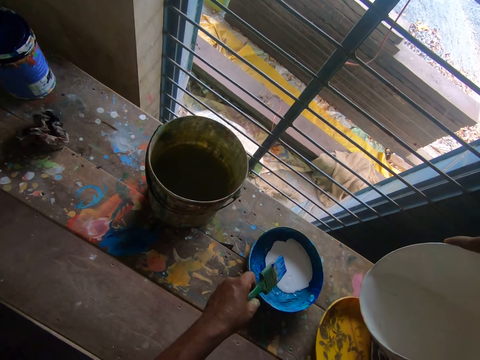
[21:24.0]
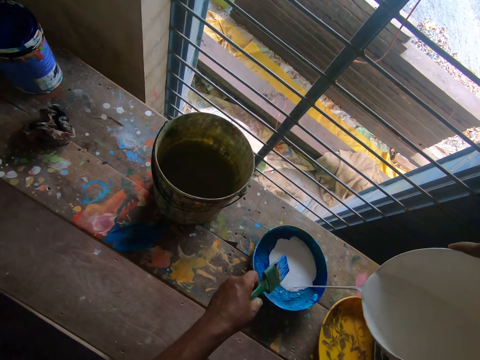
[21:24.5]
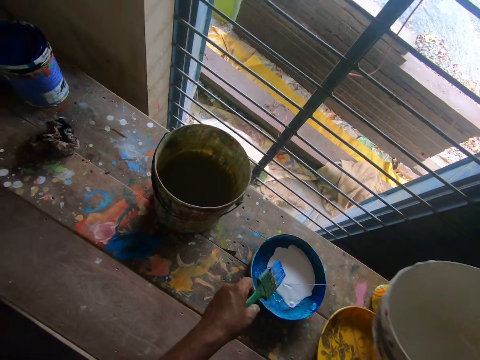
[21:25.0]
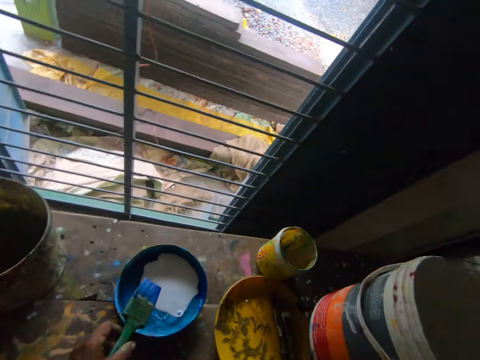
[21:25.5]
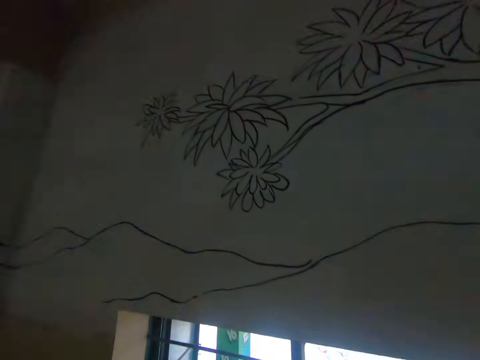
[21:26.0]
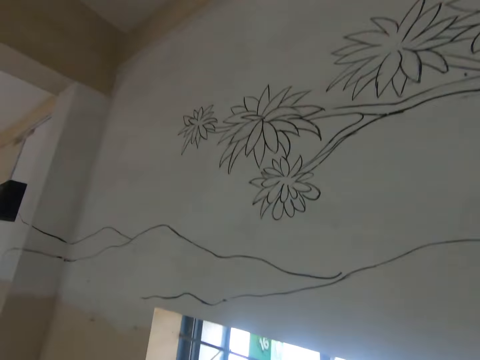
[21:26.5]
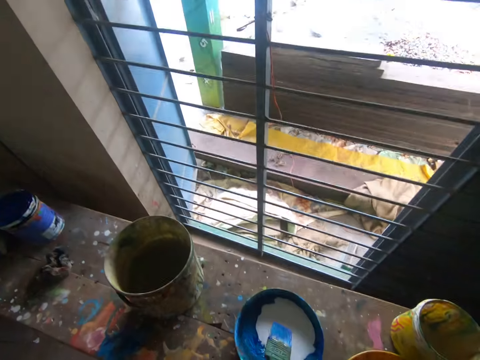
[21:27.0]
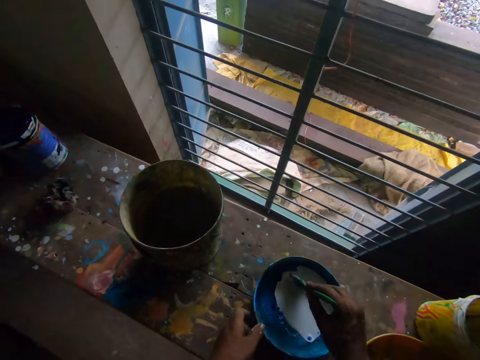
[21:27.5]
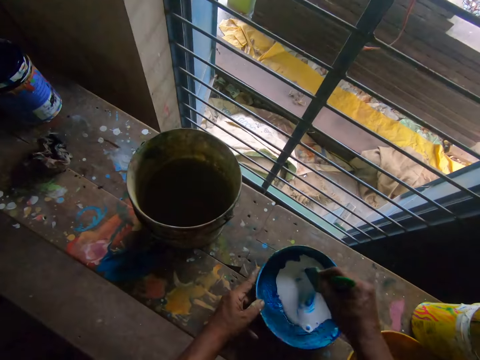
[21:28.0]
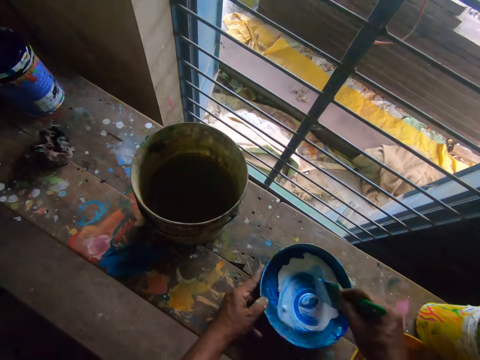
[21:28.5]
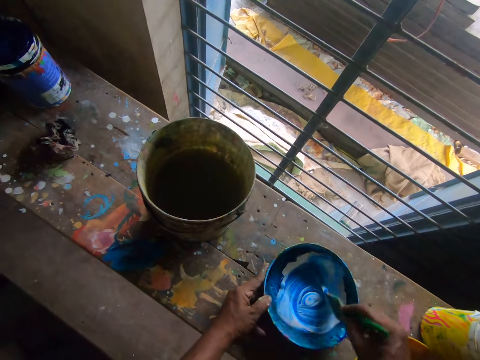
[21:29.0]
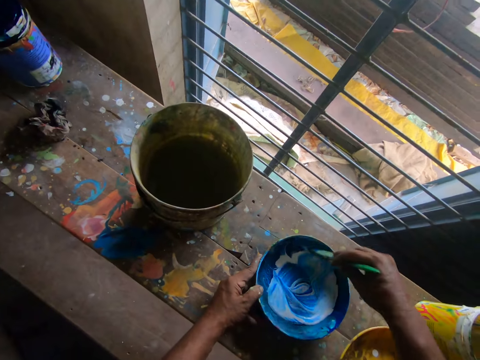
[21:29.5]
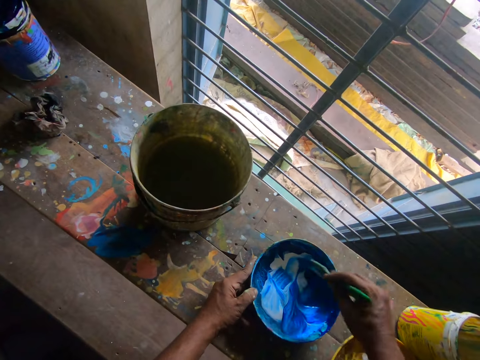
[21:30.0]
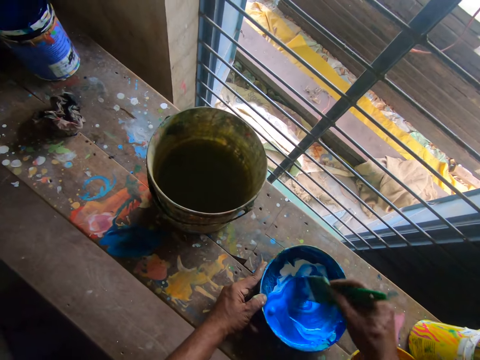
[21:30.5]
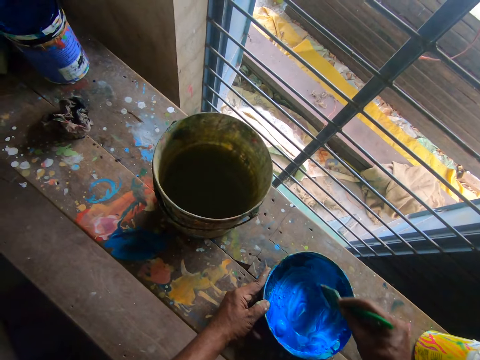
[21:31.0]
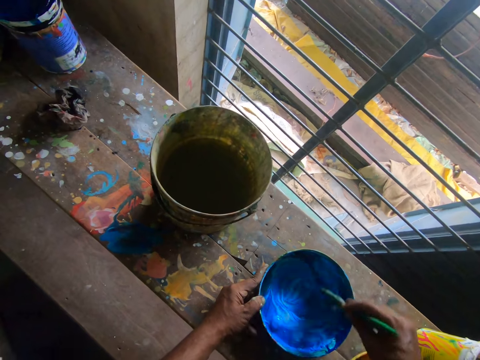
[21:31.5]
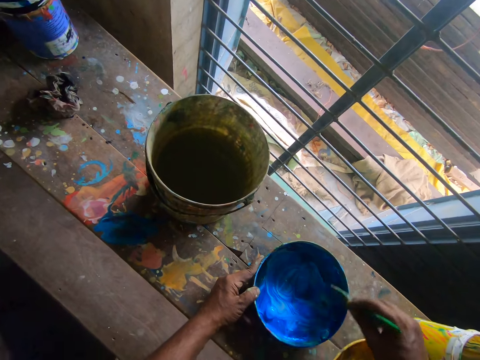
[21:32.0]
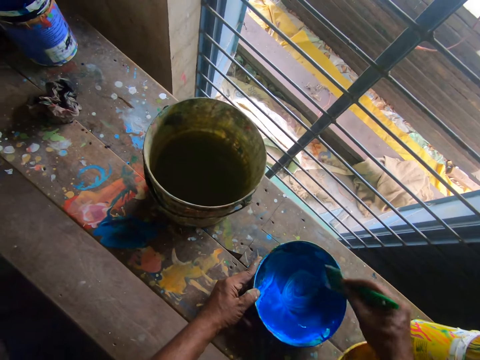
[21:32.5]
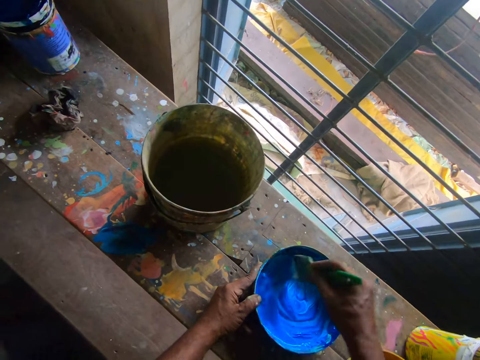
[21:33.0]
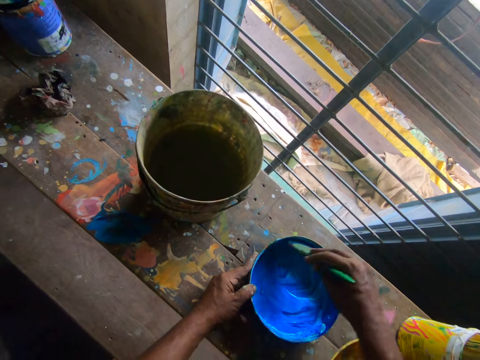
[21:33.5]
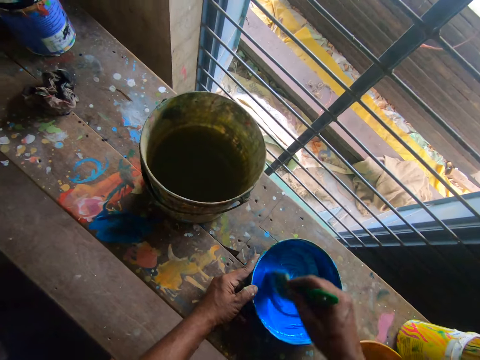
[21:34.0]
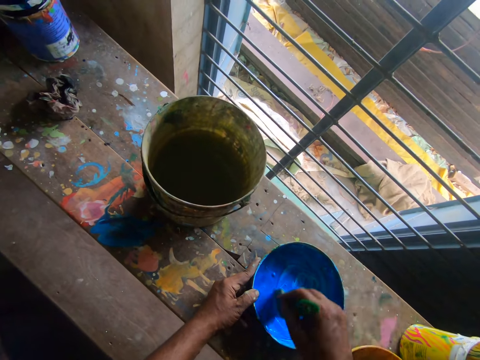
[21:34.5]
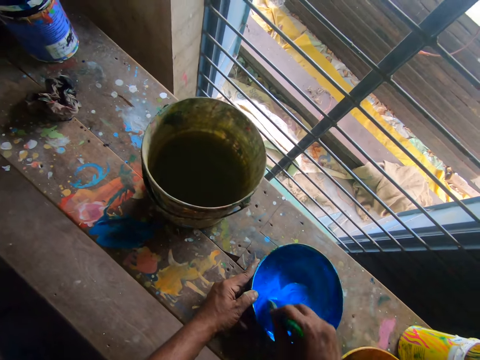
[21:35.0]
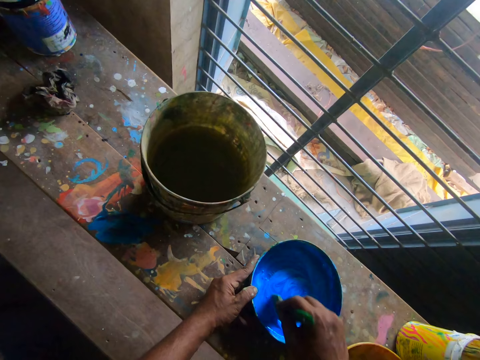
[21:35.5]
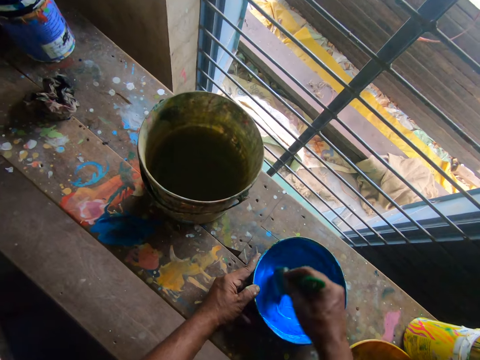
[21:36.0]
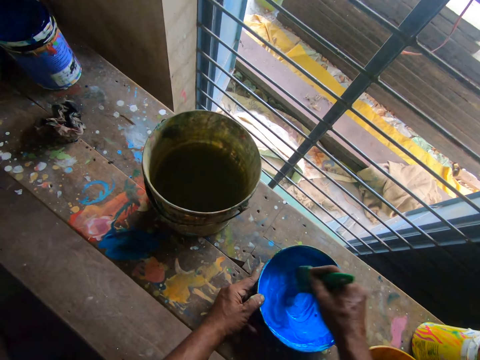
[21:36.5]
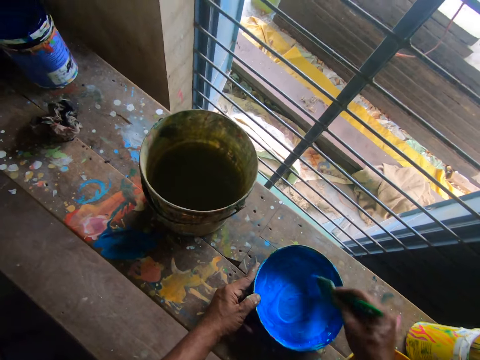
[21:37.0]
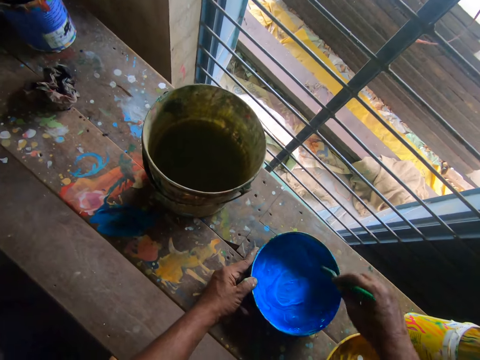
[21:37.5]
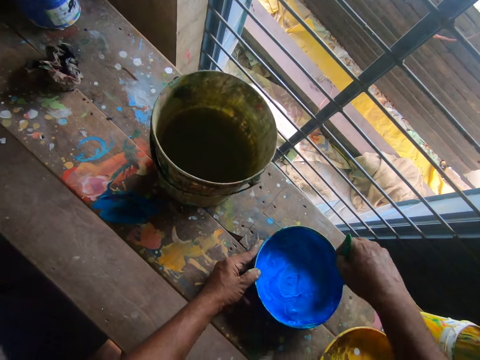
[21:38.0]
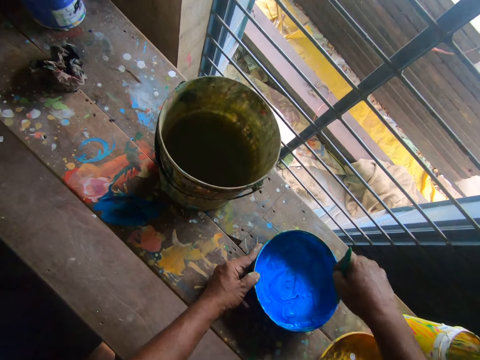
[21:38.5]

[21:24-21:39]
The camera wearer drops the container on the table. They mix the paints in the lid.

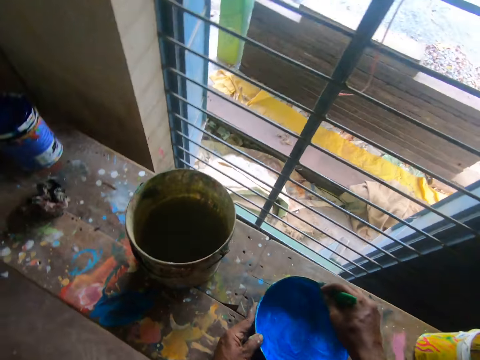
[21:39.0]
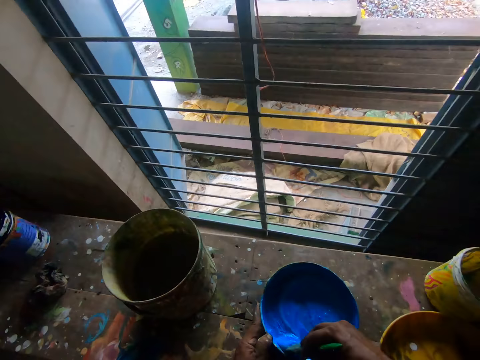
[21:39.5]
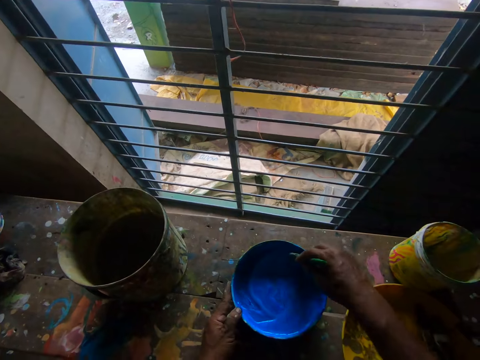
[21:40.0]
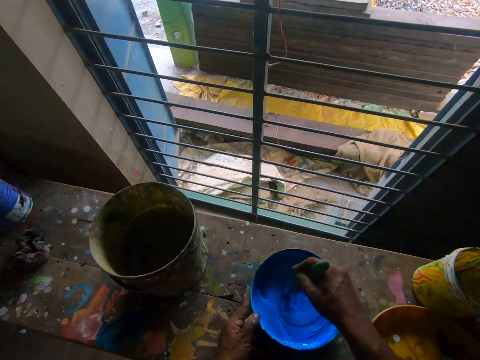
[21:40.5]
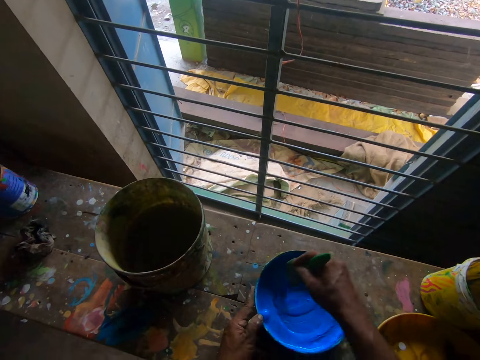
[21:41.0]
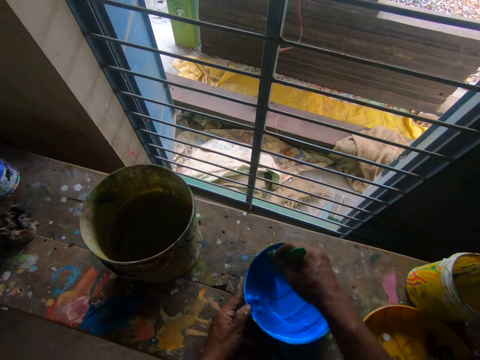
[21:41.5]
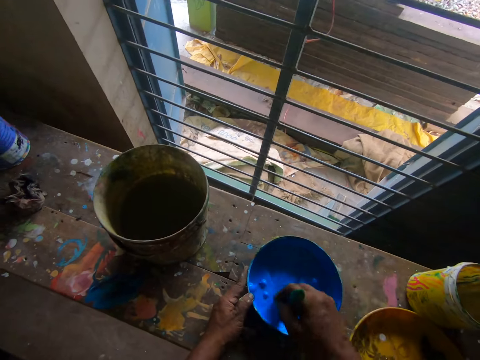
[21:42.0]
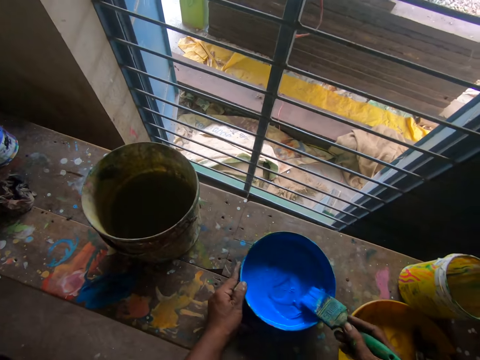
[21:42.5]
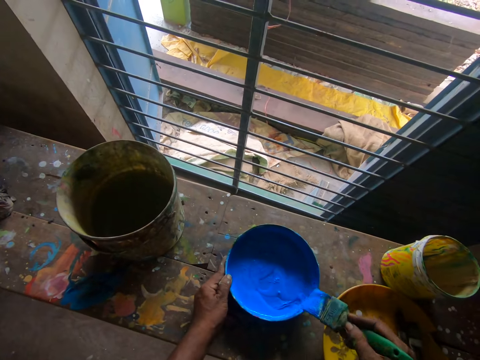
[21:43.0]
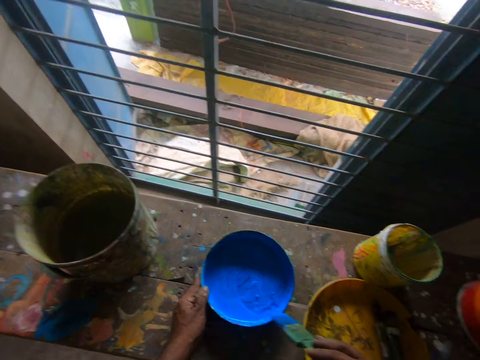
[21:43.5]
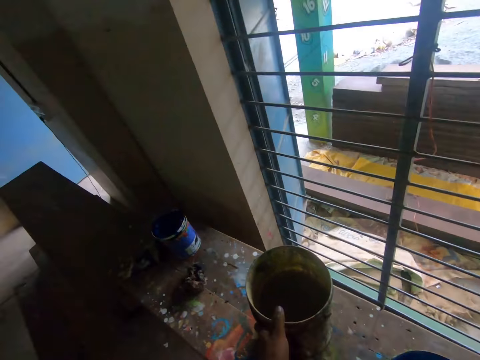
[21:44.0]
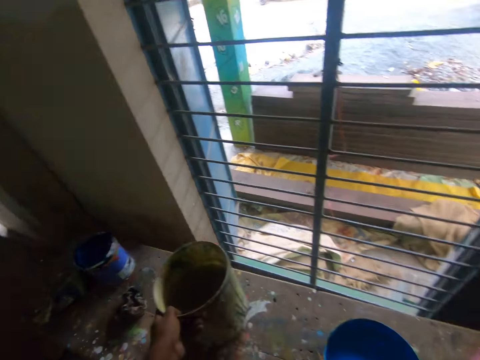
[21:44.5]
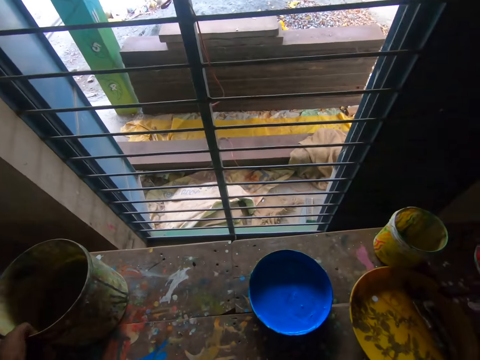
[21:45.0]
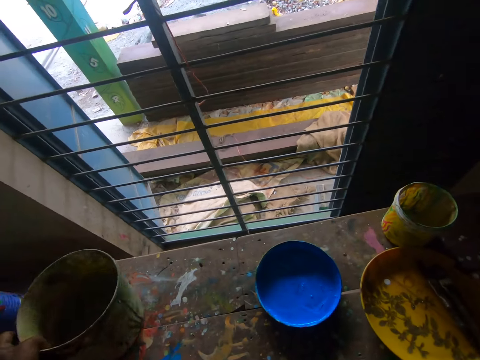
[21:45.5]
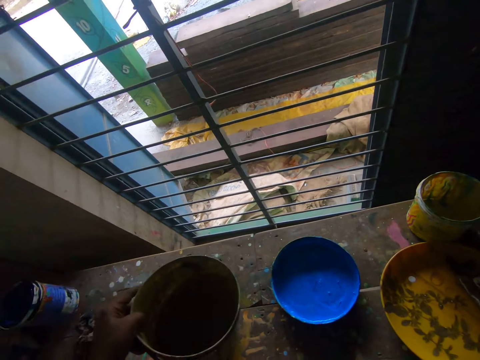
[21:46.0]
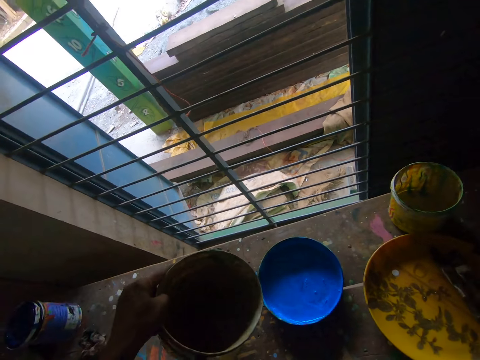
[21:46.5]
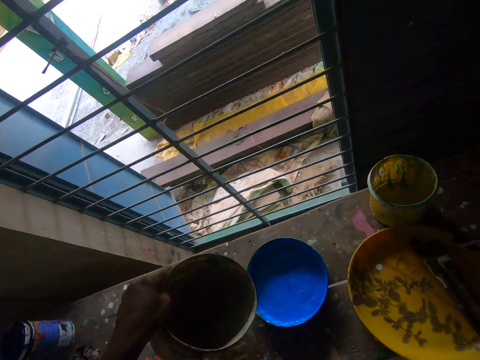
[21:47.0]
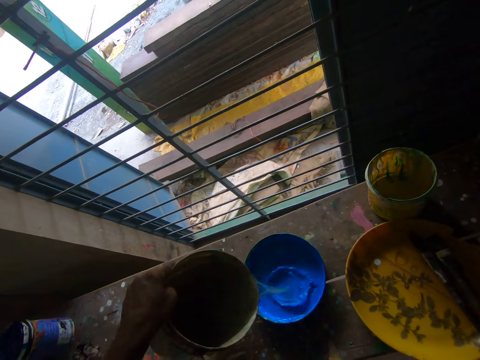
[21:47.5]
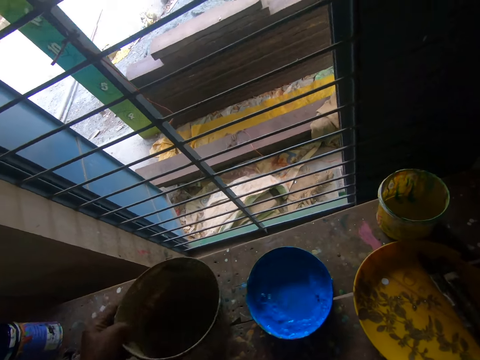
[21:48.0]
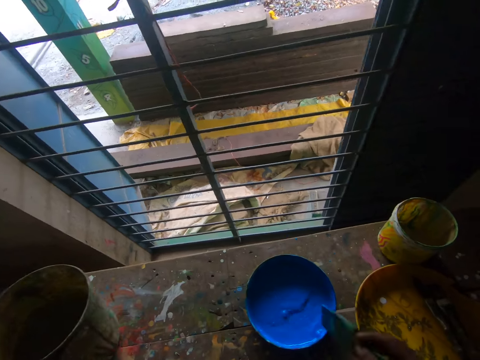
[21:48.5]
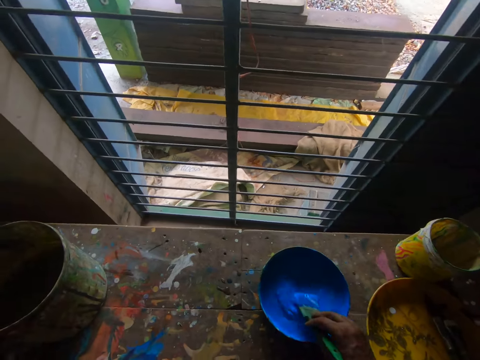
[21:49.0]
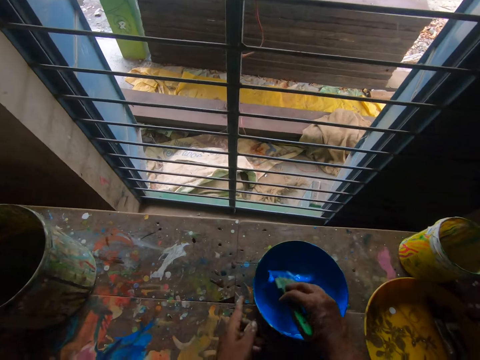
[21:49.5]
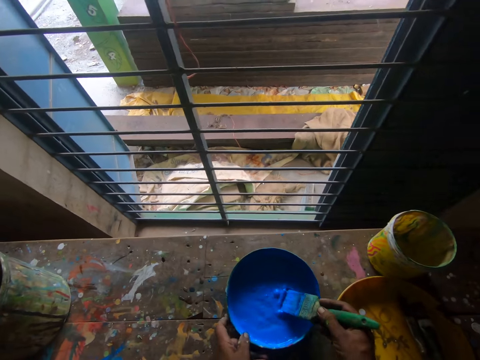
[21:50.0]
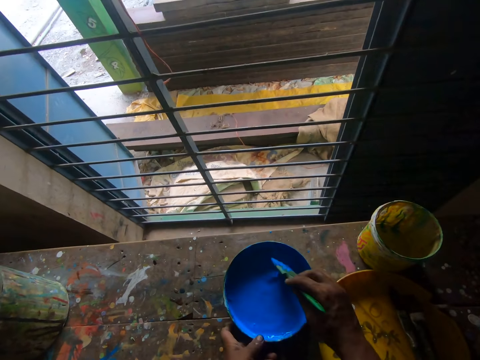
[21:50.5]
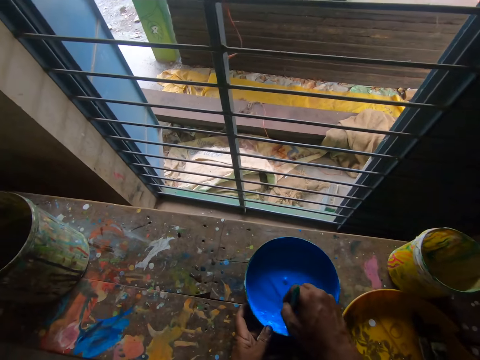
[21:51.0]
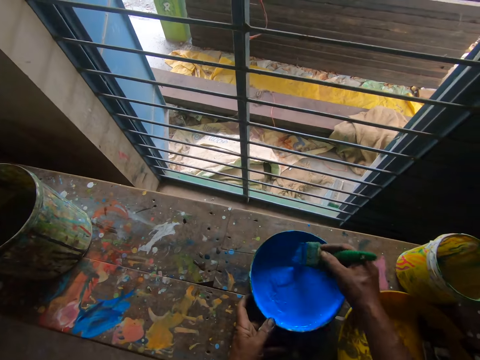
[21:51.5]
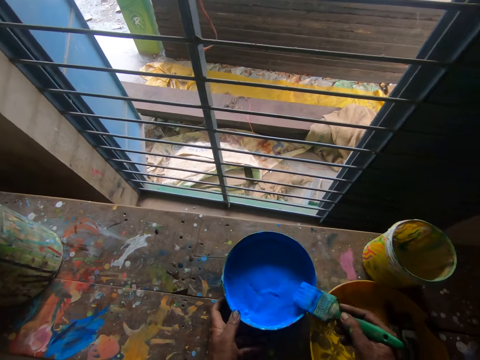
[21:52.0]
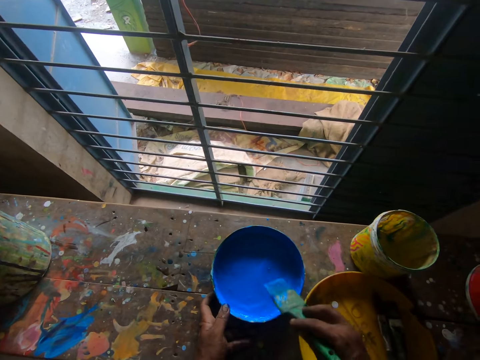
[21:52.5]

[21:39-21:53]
The camera wearer wipes the brush on the bowl. They pull the container. They pour water in the lid. They mix the content in the lid with the paint brush. They wipe the paint on the lid.
